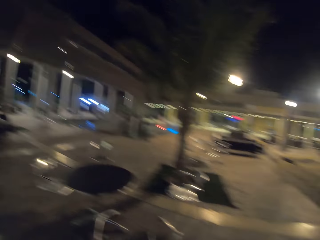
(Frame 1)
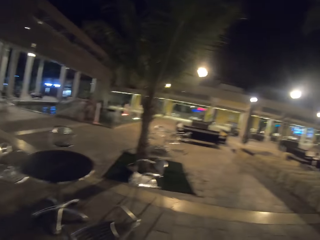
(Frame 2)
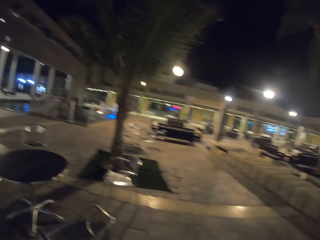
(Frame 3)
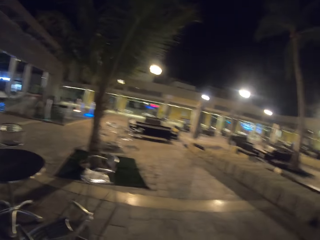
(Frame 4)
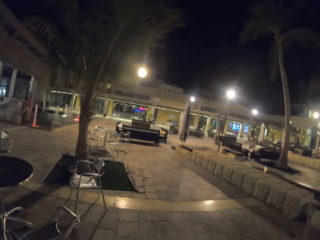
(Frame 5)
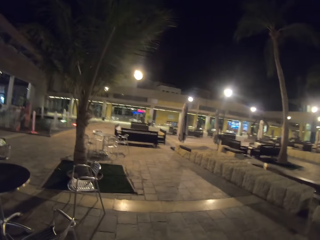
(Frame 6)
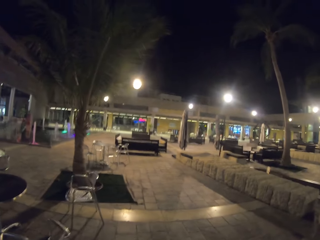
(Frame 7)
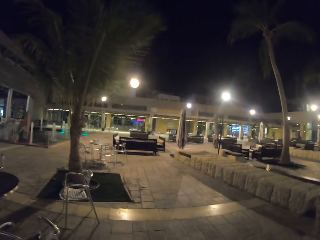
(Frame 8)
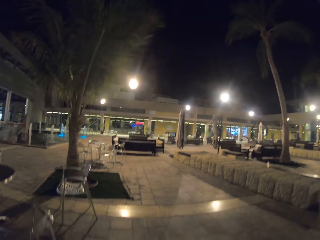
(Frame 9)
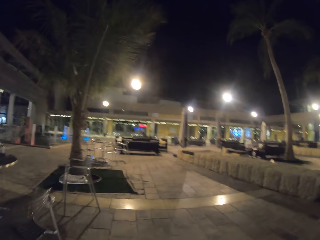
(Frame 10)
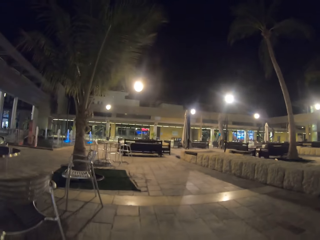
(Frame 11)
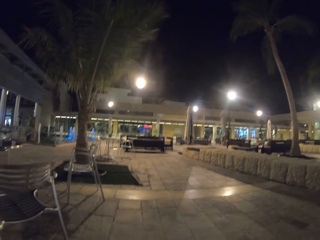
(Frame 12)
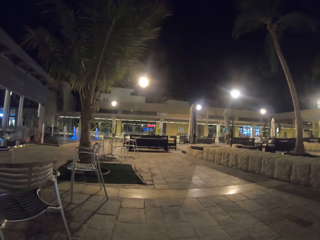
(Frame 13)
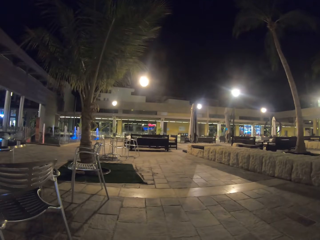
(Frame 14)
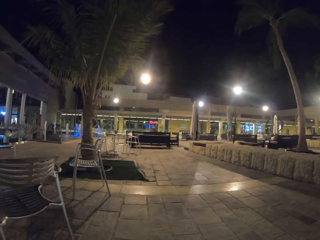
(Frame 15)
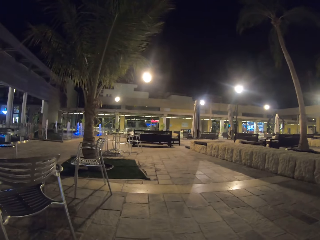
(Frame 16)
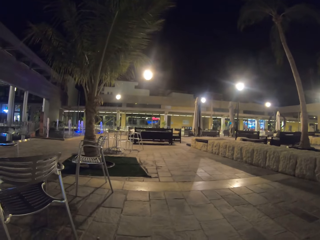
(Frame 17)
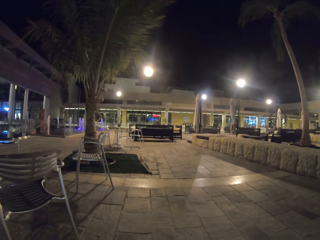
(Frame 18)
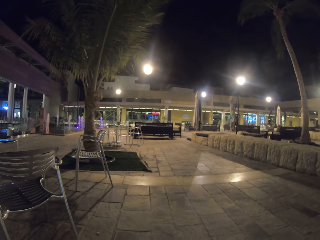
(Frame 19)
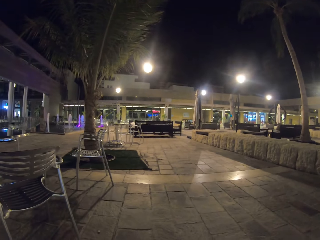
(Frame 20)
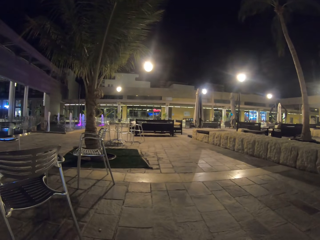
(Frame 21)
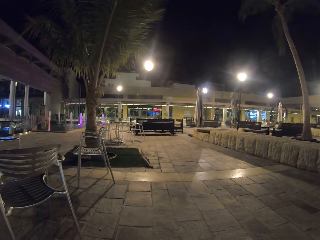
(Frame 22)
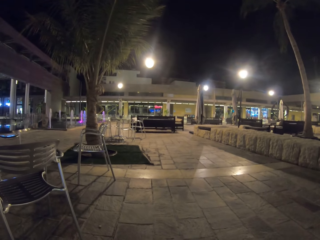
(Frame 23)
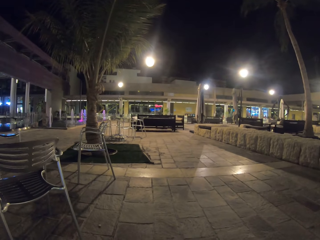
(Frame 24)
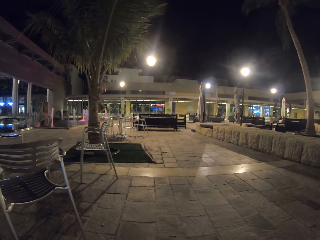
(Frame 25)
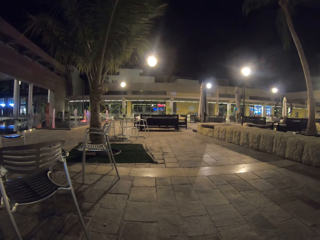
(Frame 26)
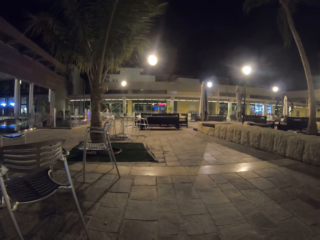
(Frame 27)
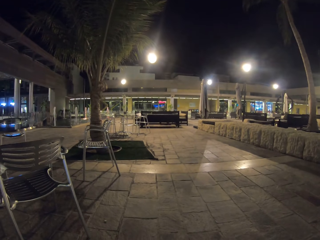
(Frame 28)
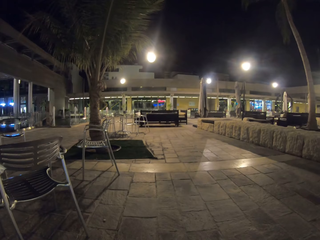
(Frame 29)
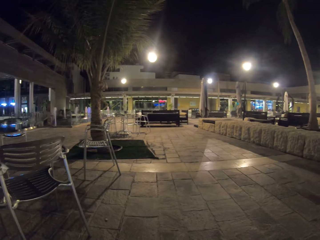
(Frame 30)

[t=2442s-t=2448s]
The camera wearer looks around.
